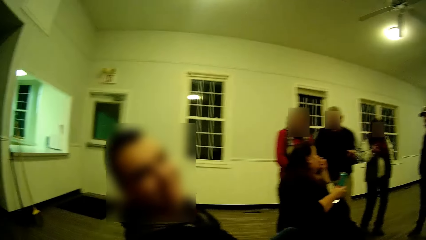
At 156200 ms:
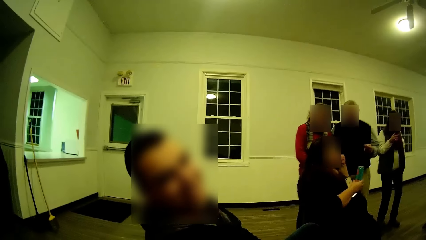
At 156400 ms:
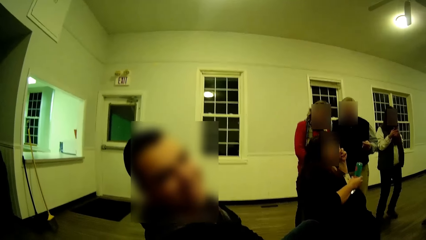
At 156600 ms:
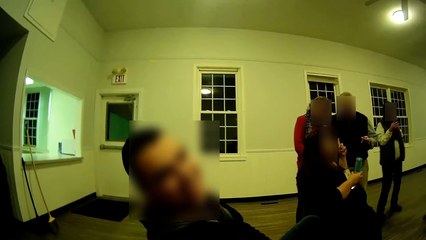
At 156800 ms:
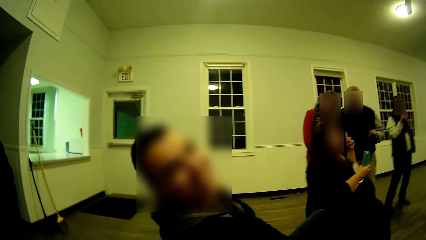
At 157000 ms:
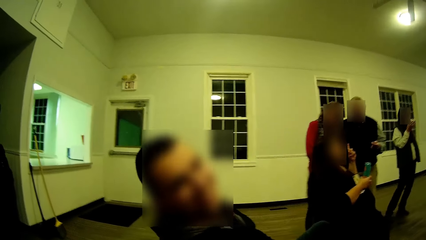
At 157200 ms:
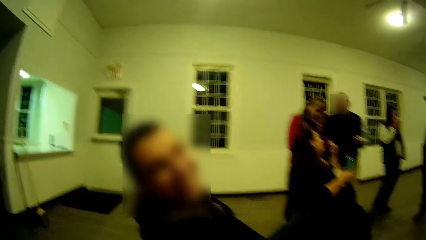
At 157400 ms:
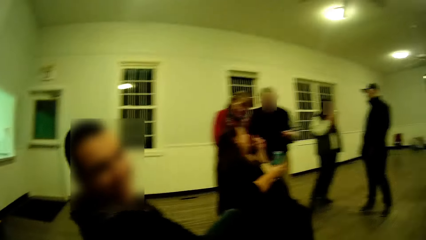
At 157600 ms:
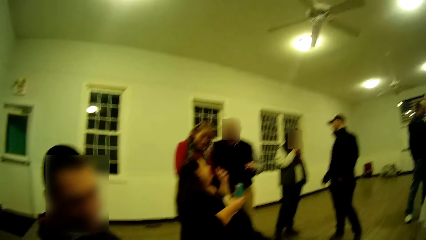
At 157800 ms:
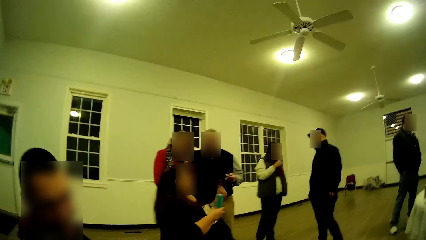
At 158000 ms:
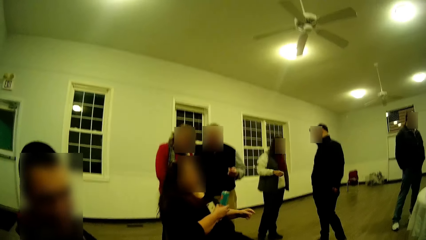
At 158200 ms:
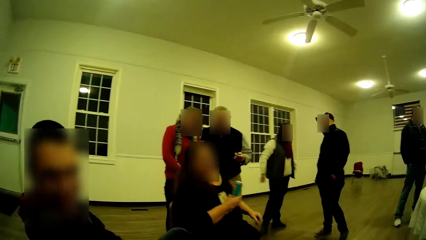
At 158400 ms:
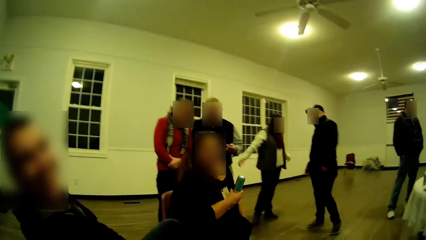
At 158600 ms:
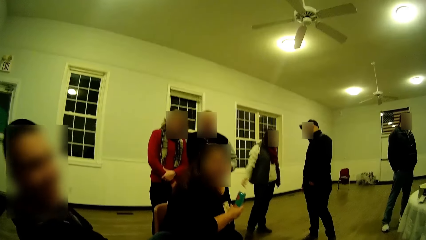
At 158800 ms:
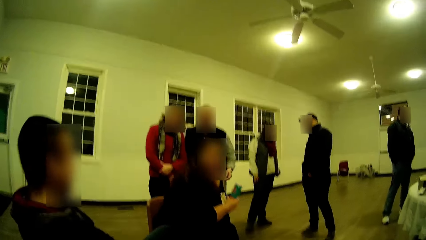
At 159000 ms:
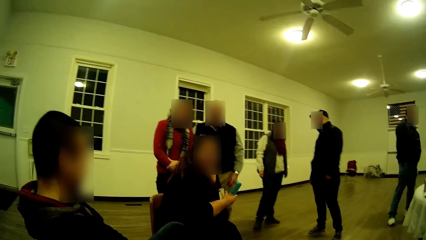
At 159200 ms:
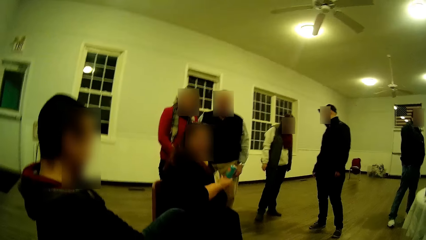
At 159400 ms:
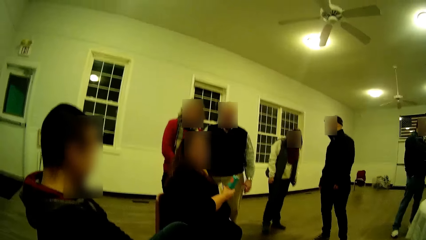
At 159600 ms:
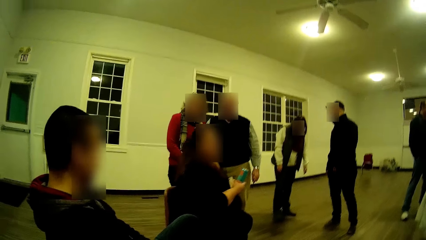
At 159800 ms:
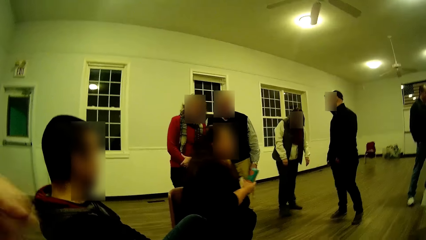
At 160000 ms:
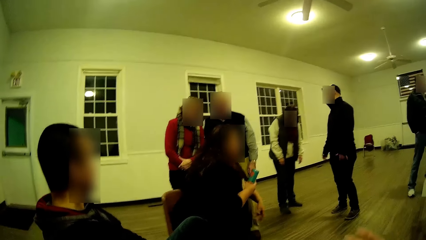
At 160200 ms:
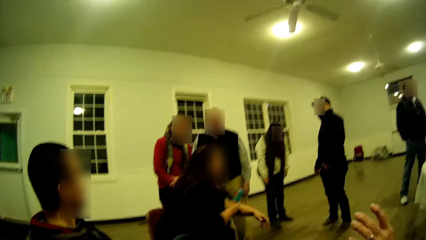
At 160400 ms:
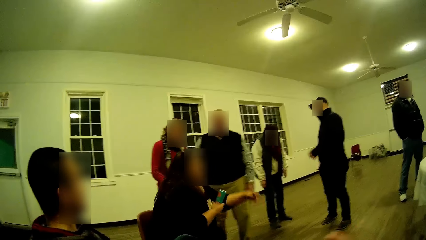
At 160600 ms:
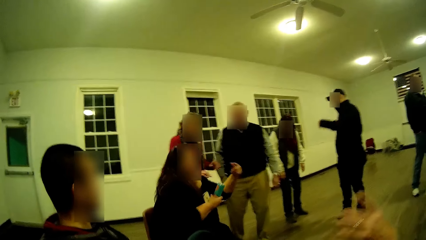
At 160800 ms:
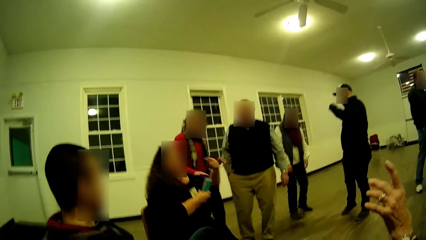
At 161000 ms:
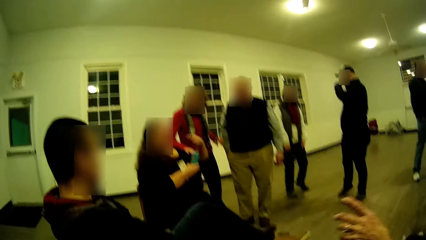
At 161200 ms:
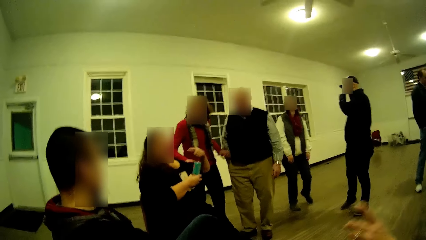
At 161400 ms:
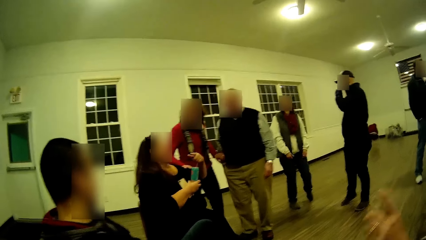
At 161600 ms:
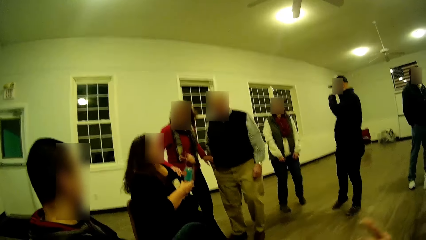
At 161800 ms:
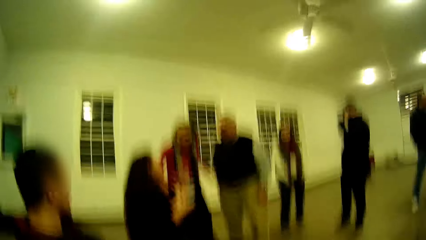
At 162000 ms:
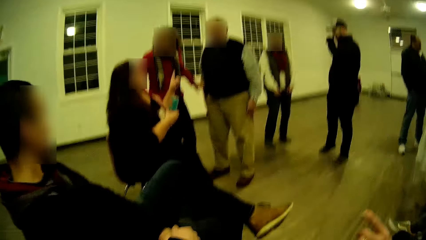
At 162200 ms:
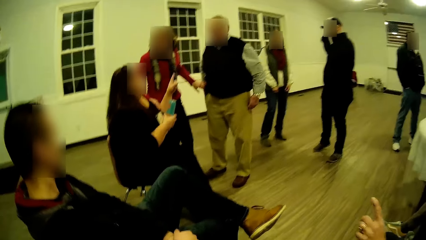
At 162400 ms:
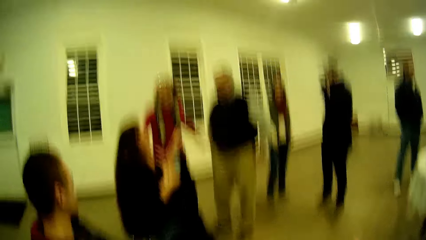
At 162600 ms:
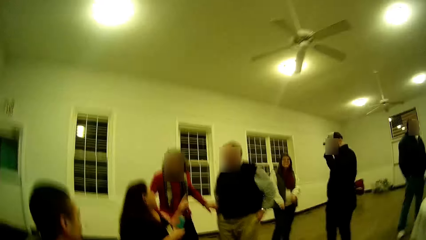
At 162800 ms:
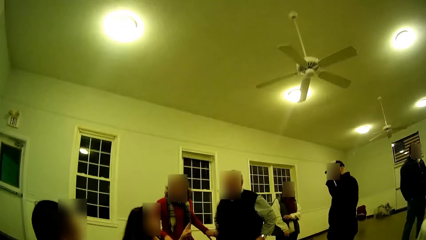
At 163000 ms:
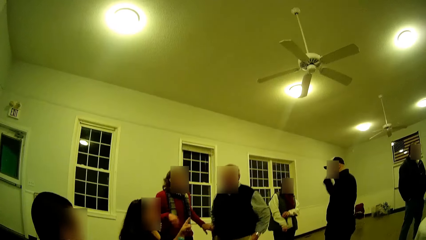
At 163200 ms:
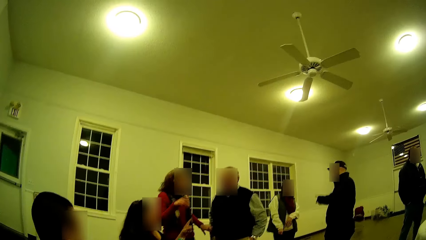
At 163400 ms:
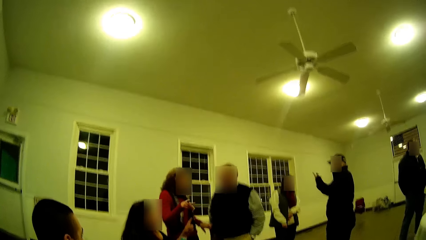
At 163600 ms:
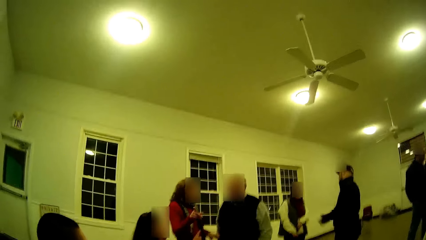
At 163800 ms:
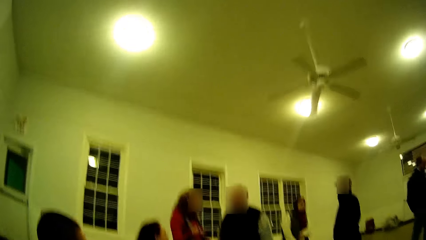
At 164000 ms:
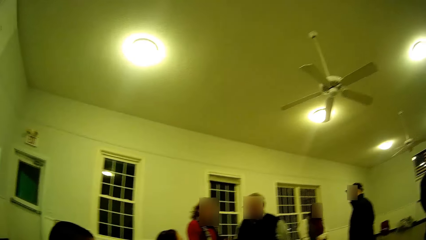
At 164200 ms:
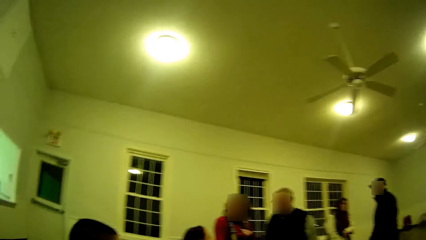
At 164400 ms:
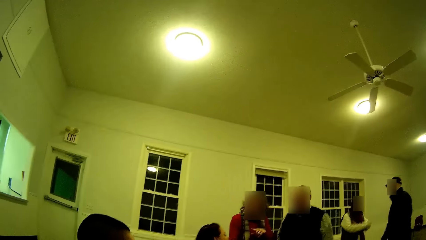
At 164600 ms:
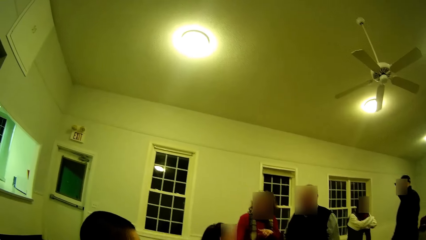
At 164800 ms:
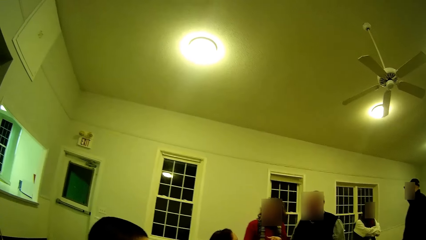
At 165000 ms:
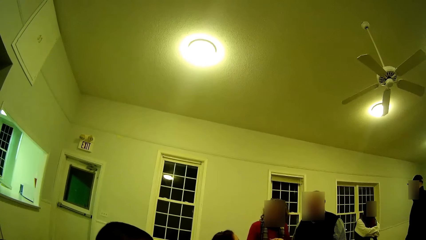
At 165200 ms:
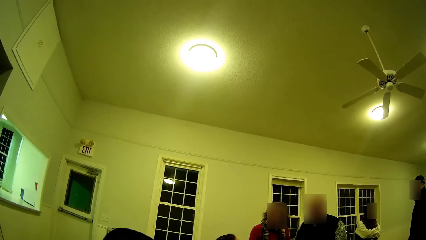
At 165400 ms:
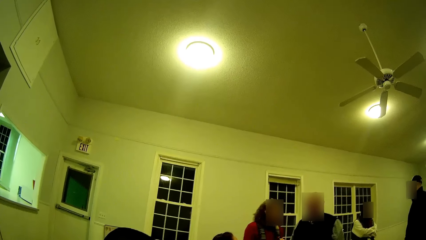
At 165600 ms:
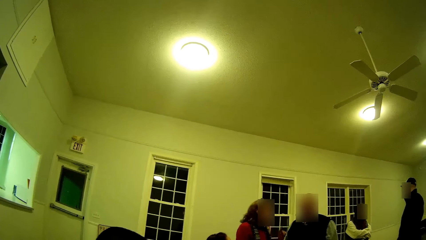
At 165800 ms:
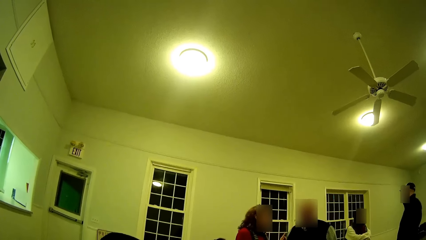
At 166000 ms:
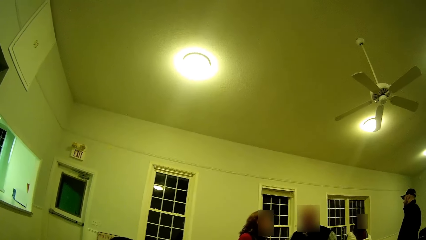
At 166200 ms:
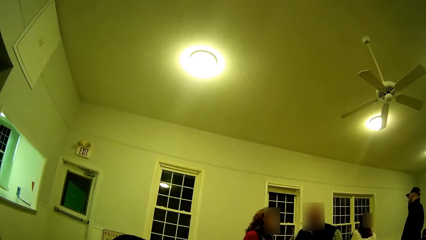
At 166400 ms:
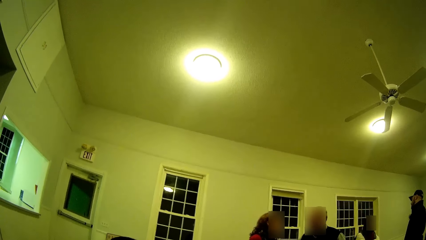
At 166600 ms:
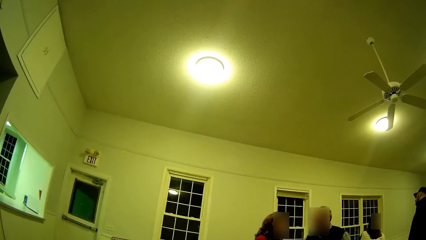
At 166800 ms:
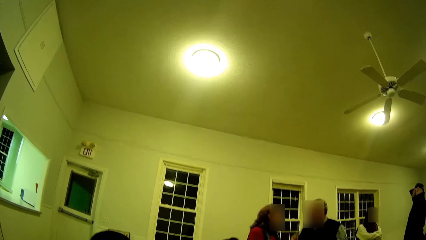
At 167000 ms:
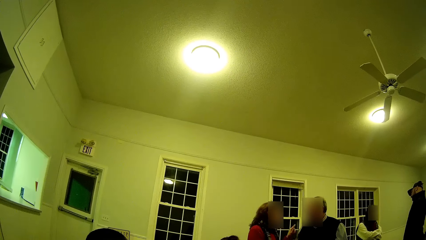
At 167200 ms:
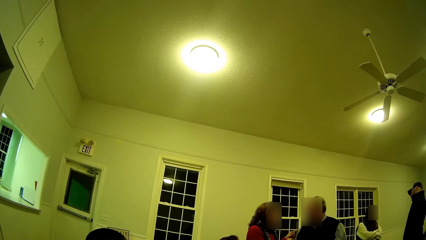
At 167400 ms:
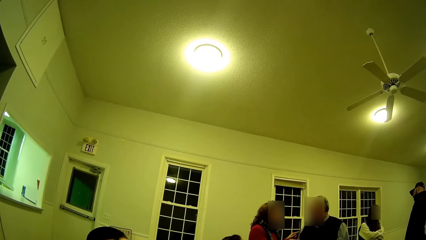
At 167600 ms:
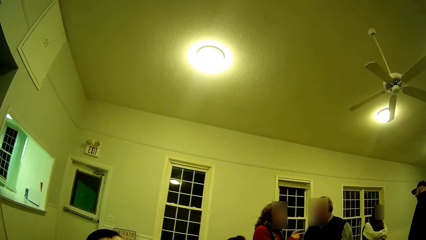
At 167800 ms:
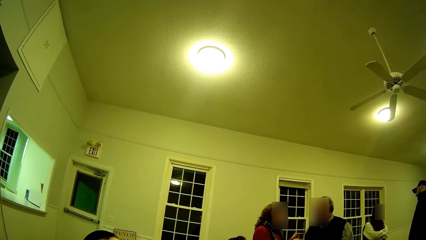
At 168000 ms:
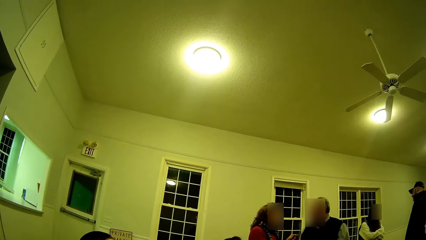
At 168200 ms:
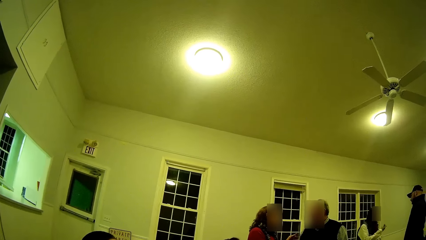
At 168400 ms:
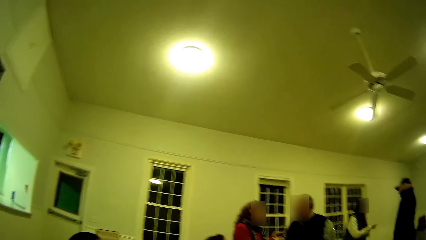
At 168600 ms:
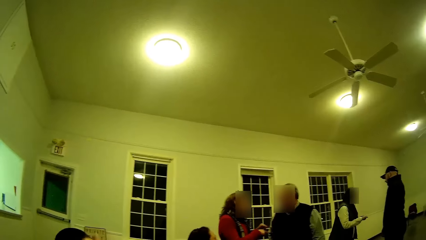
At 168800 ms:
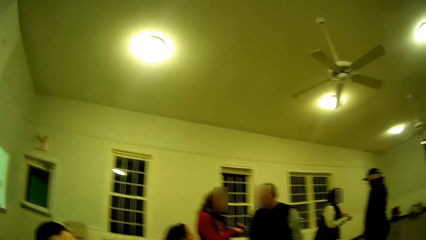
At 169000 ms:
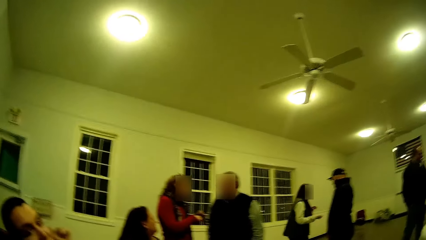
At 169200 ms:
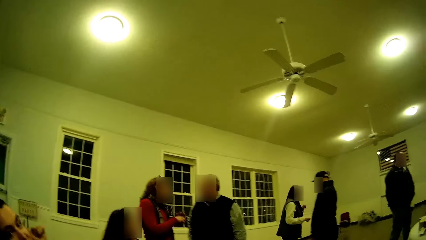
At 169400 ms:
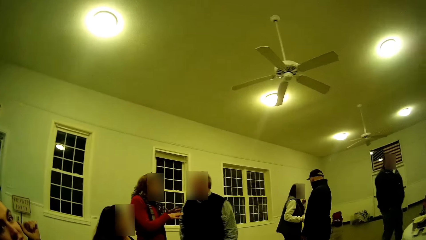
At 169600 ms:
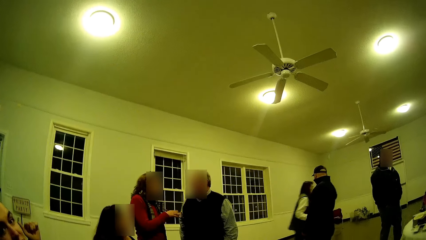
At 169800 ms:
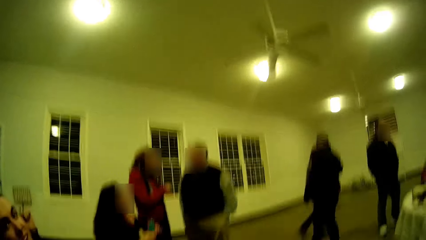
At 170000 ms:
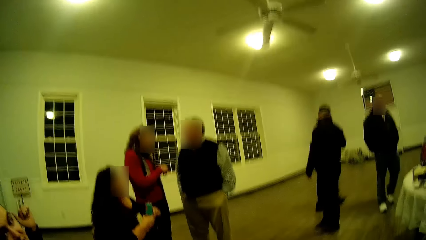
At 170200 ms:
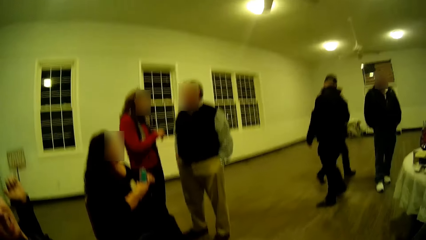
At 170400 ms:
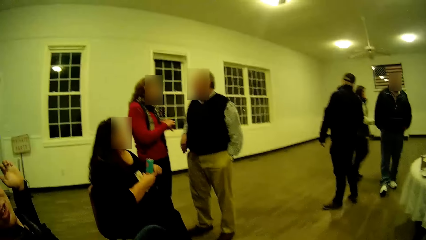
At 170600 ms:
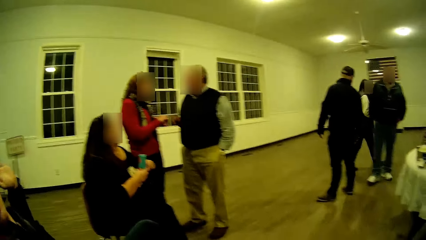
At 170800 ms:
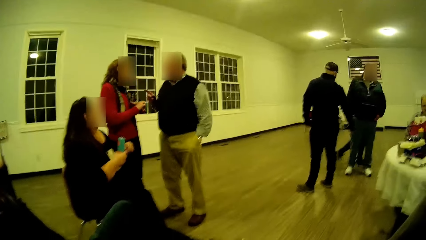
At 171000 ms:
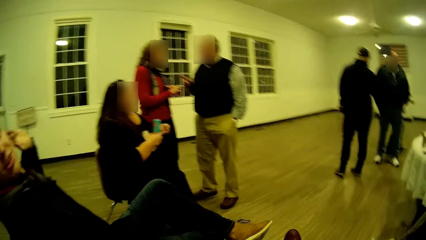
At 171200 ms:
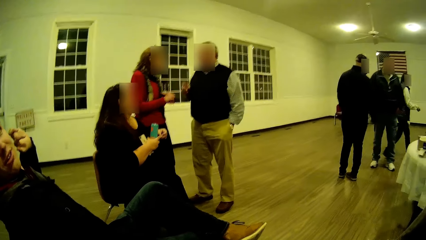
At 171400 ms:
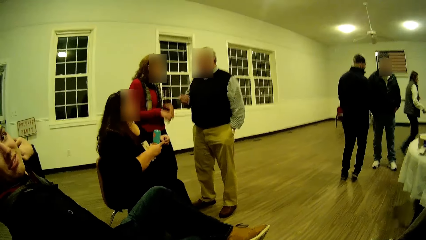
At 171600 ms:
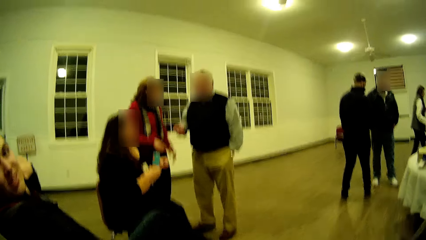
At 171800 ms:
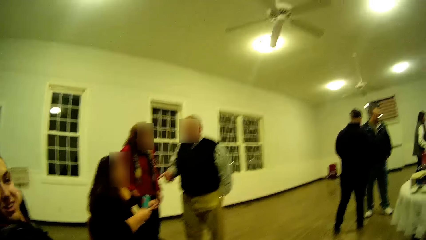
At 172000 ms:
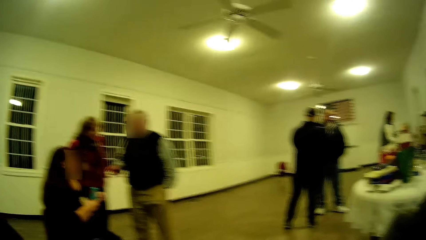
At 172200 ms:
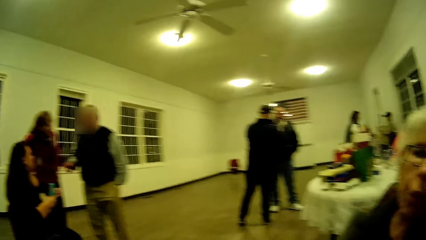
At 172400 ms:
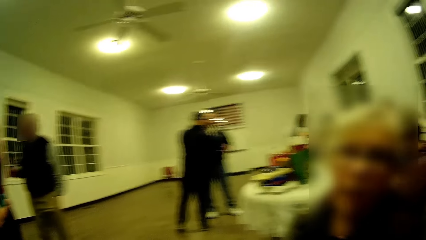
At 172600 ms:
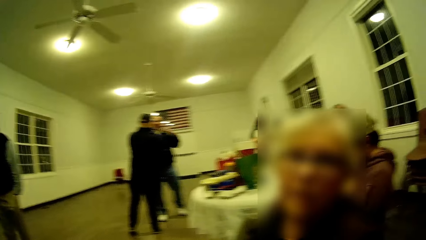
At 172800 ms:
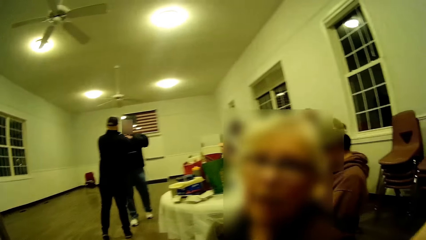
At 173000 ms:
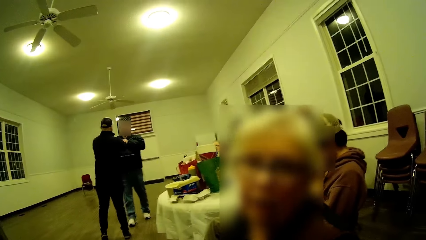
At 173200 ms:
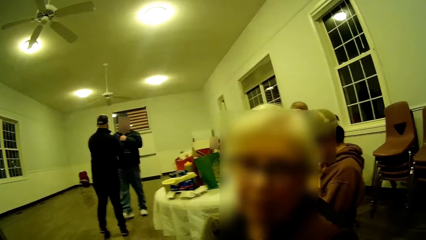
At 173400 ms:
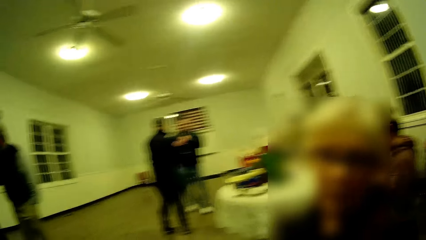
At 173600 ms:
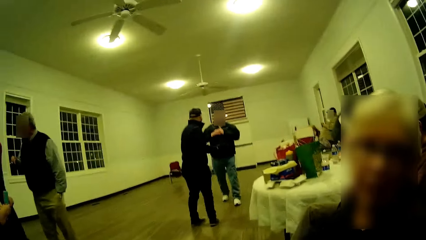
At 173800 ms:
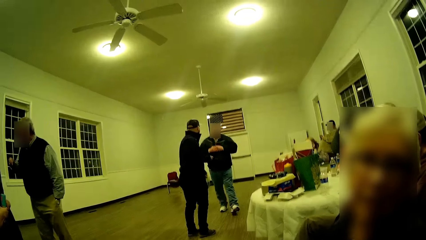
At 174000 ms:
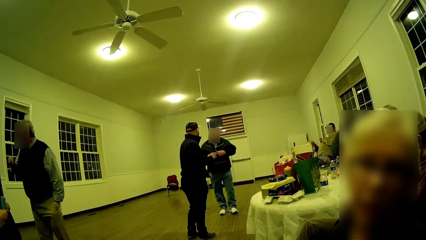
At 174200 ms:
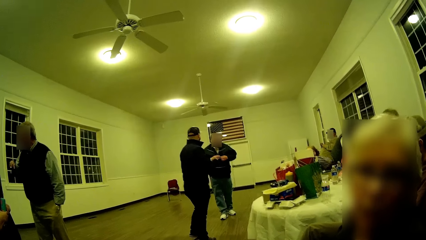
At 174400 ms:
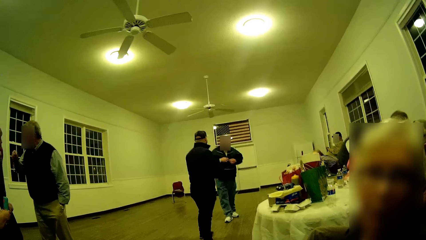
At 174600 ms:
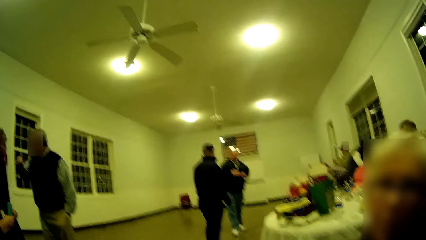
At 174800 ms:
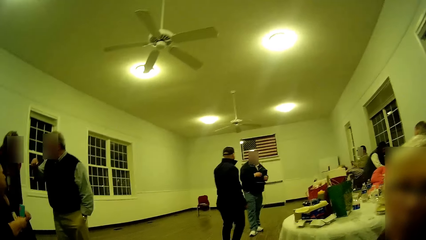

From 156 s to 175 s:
A man shakes his head. A woman talks, moves her body around the chair, raises her hand, returns the body on the chair, points towards the people standing beside her and talks to people around her. The camera wearer looks around. The man puts his hand up. The woman puts her hands together. The man talks. Another woman talks.
